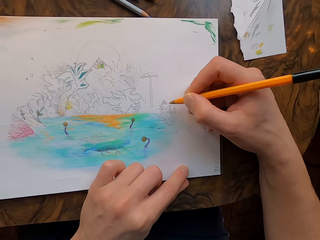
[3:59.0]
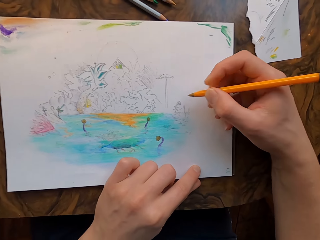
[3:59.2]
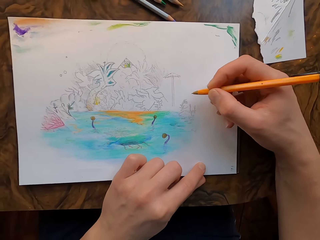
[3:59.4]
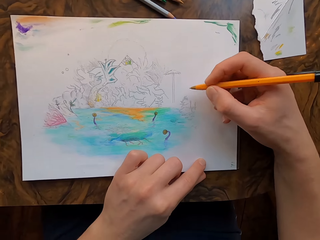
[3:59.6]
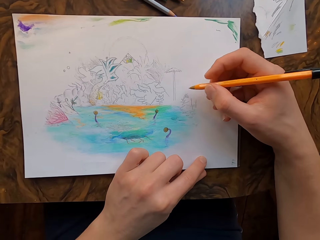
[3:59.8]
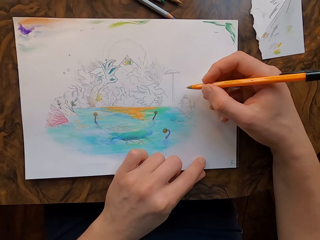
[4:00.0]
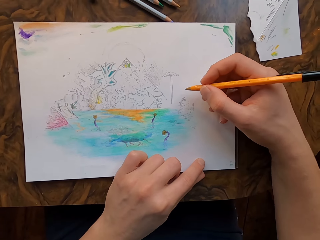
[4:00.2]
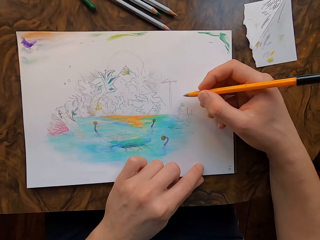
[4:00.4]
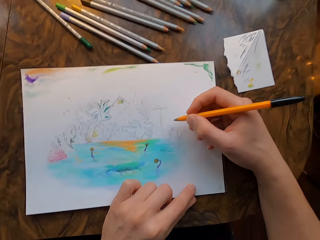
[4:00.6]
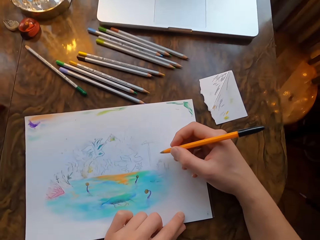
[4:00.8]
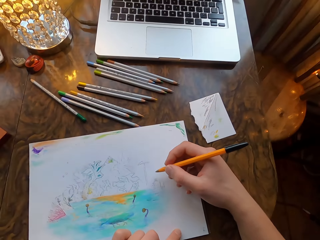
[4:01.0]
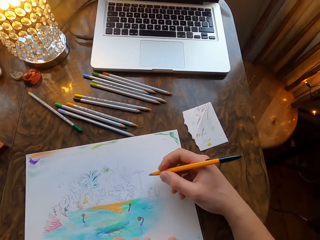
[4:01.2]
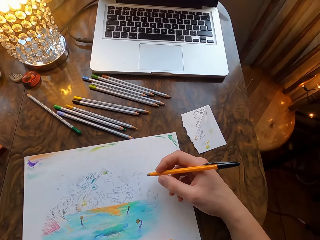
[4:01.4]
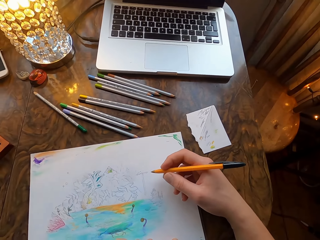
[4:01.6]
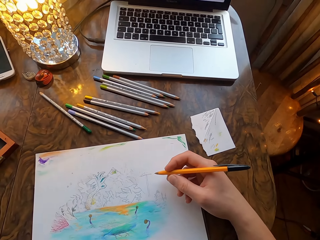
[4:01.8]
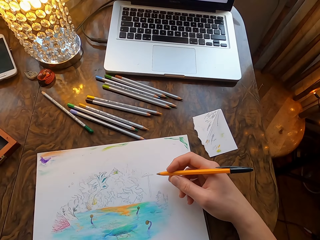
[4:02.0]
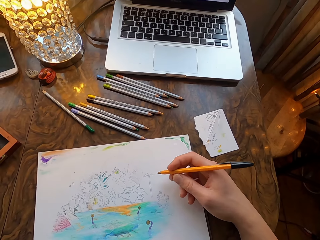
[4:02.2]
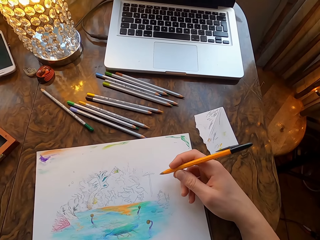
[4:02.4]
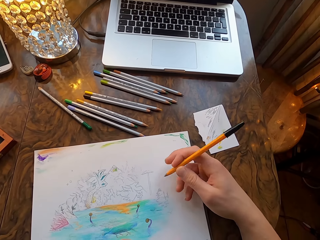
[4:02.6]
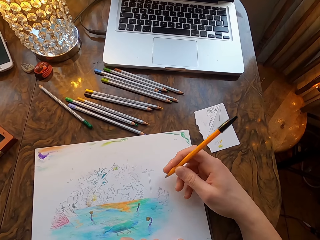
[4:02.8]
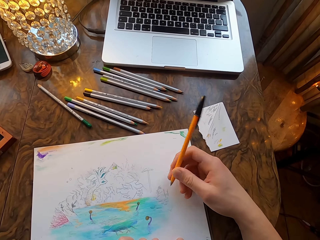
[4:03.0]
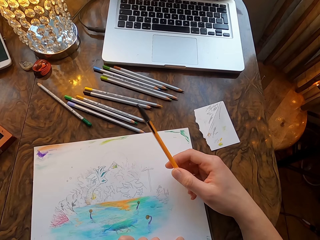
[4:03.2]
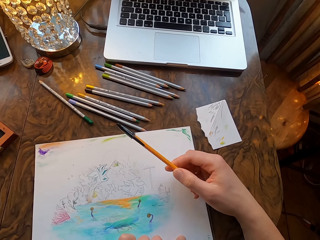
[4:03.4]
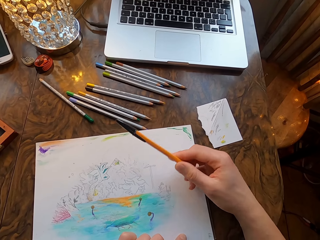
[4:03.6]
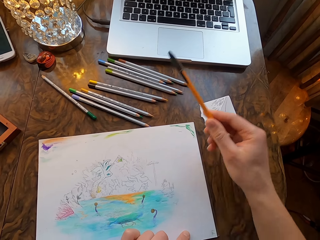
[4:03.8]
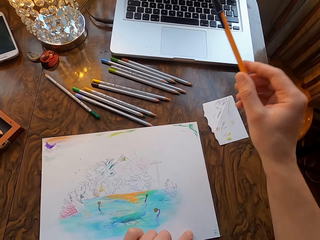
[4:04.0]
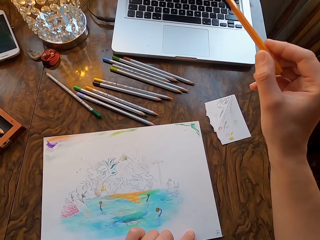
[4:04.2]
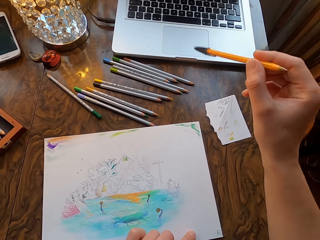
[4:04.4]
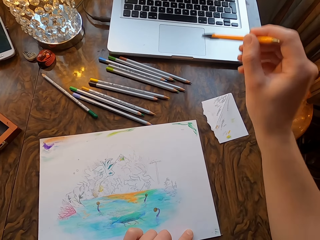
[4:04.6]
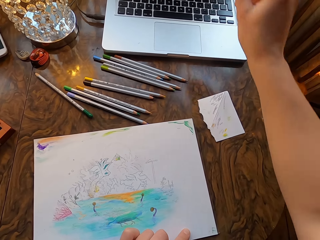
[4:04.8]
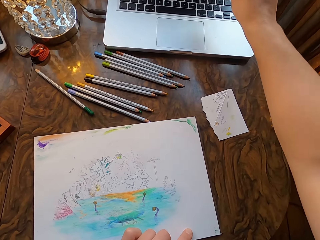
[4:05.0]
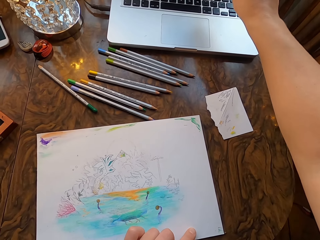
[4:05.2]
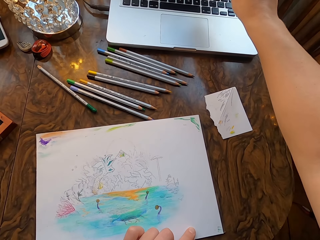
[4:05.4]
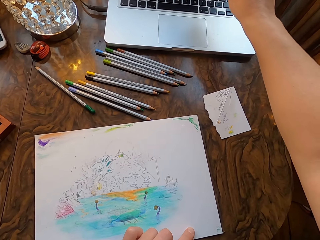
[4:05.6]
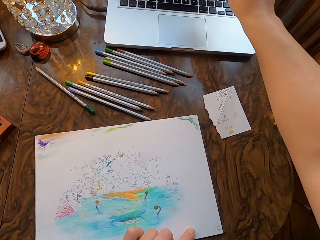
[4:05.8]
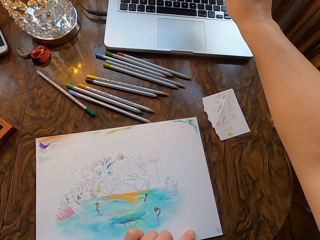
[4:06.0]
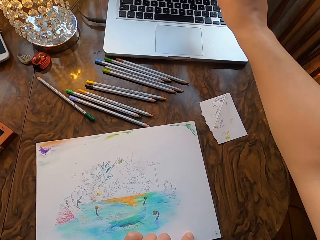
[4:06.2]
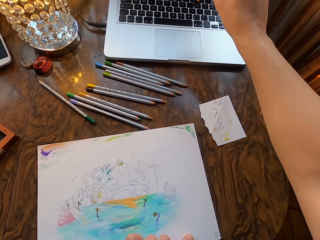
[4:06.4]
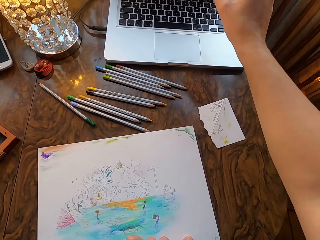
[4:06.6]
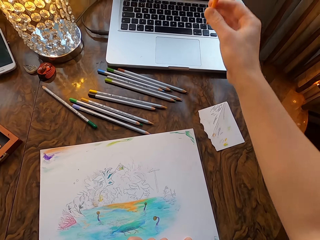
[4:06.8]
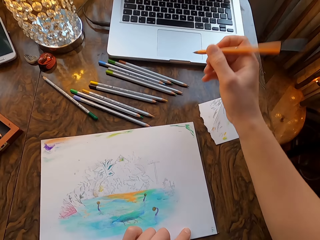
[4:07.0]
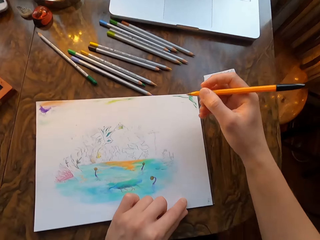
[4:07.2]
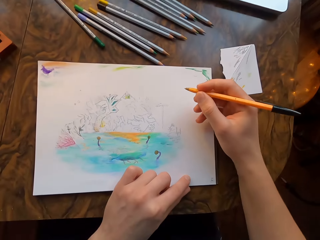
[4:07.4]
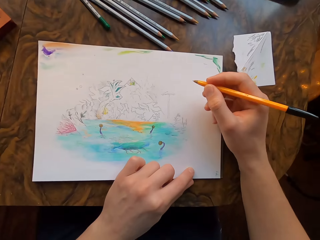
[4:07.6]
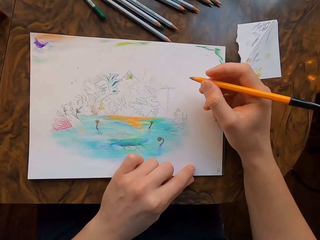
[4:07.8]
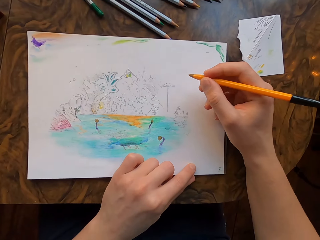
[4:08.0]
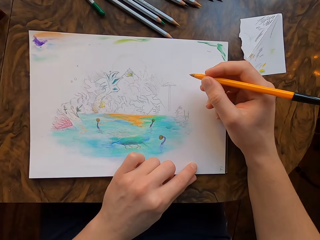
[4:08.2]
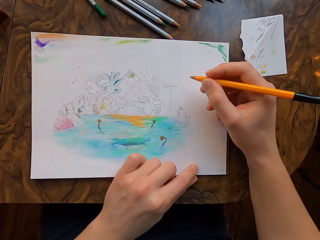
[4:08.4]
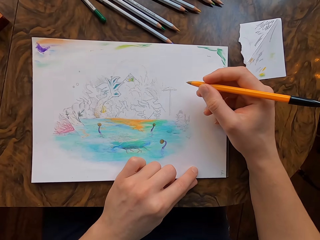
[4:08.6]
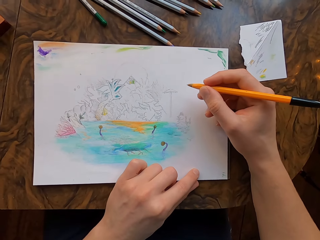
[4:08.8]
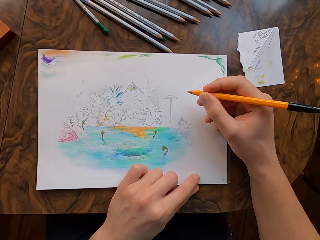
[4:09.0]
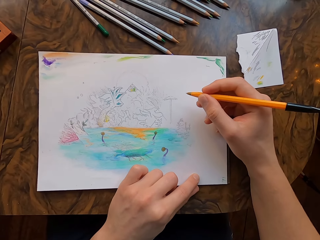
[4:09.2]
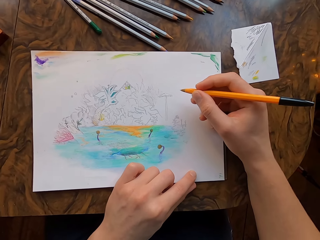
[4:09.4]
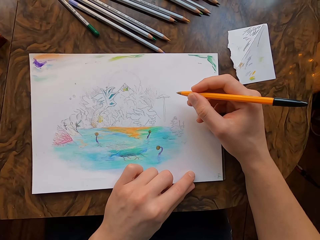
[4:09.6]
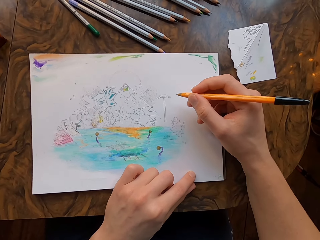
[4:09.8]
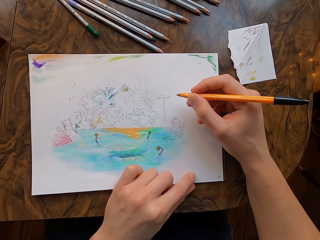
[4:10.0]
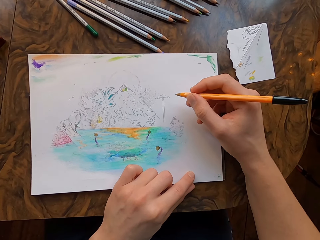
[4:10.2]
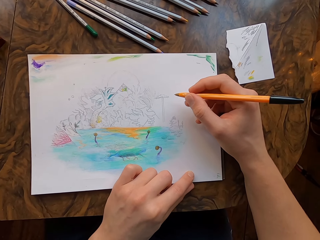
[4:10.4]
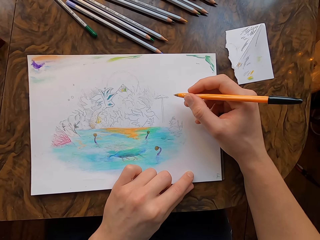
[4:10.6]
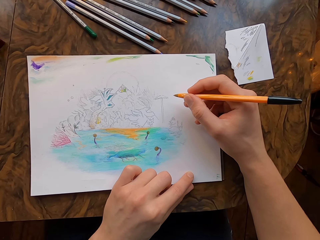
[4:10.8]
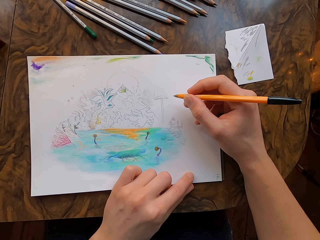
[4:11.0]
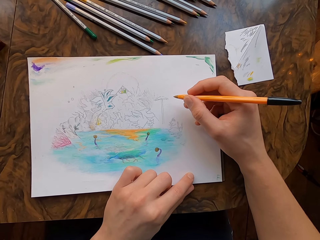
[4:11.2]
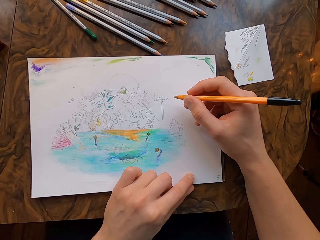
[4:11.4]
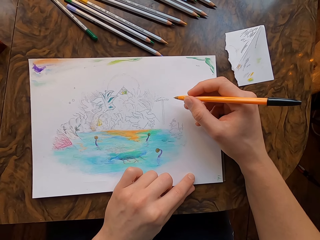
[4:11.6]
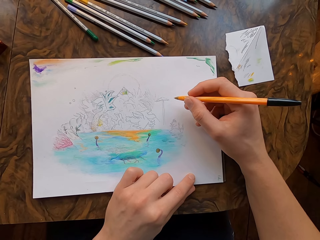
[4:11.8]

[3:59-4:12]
The camera wearer lifts the pen. He flips the pen. He lifts the pen. He moves the pen to the laptop. He looks at the laptop. He places his hand on the table. He looks at the drawing paper.

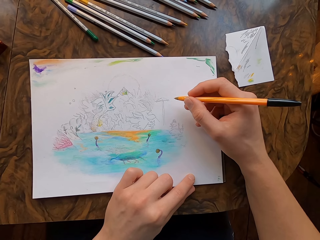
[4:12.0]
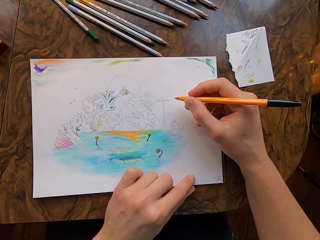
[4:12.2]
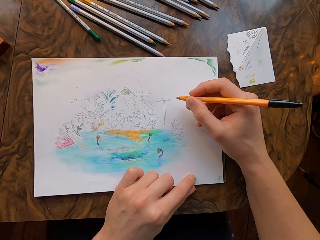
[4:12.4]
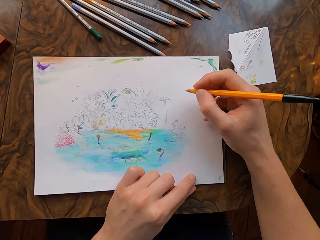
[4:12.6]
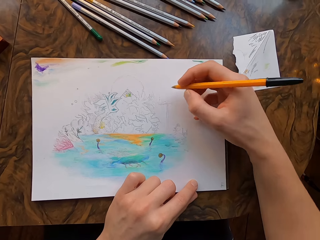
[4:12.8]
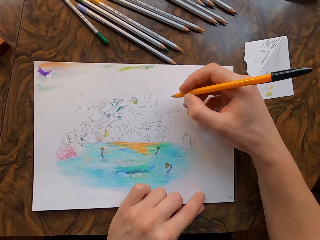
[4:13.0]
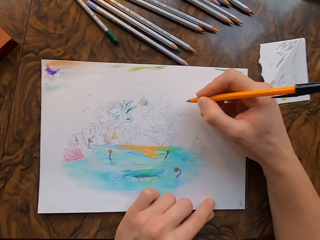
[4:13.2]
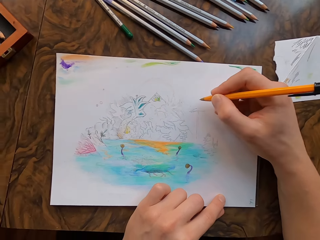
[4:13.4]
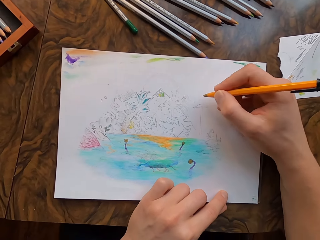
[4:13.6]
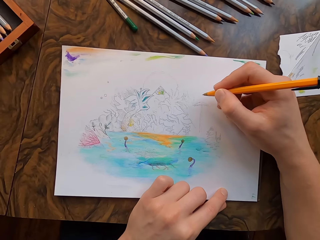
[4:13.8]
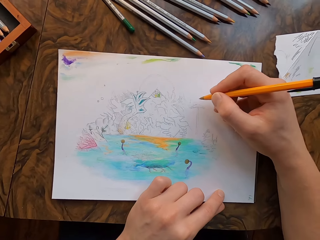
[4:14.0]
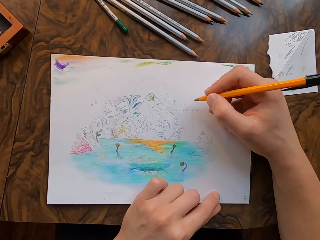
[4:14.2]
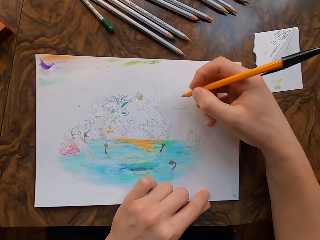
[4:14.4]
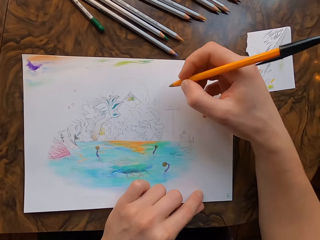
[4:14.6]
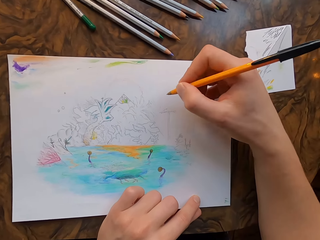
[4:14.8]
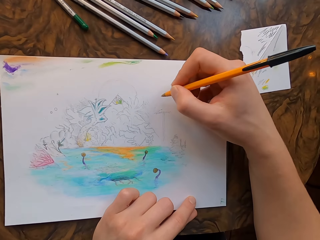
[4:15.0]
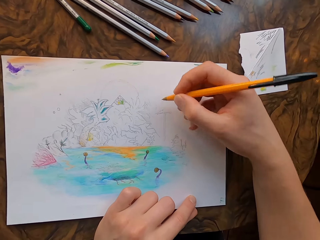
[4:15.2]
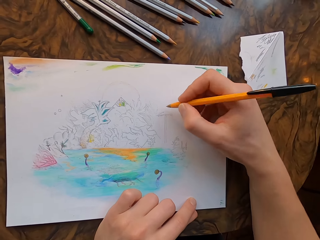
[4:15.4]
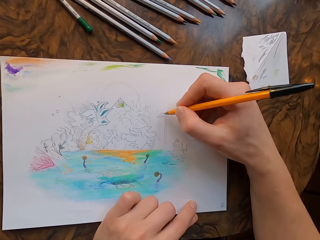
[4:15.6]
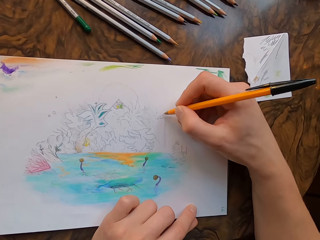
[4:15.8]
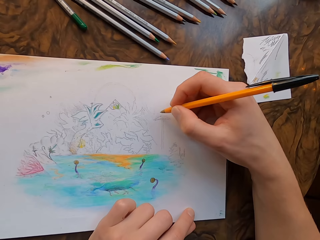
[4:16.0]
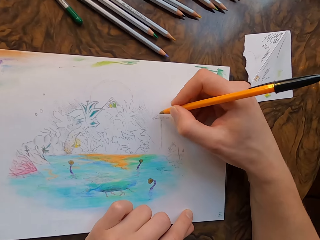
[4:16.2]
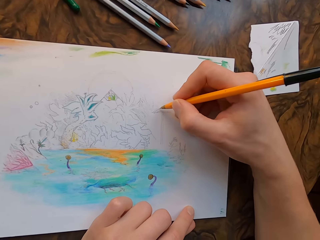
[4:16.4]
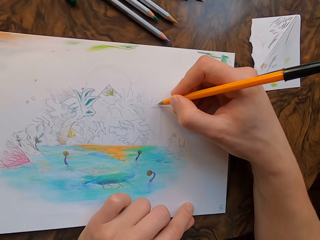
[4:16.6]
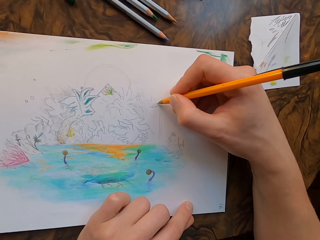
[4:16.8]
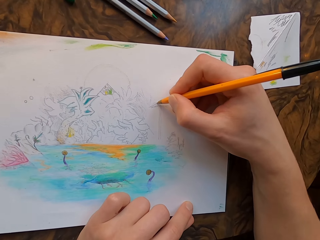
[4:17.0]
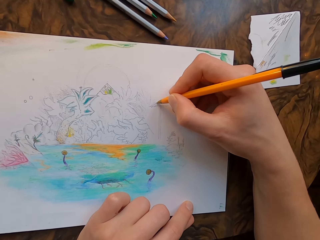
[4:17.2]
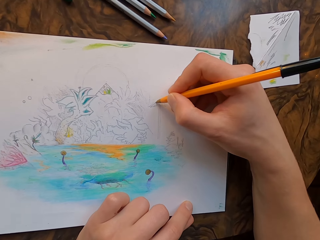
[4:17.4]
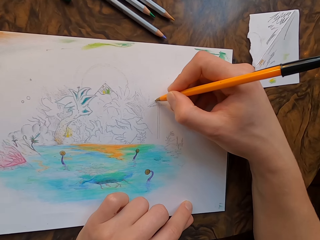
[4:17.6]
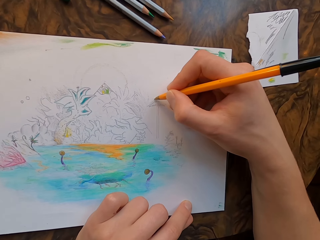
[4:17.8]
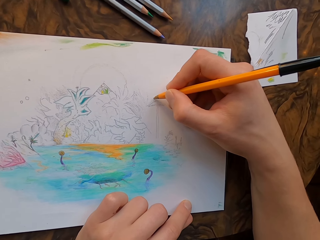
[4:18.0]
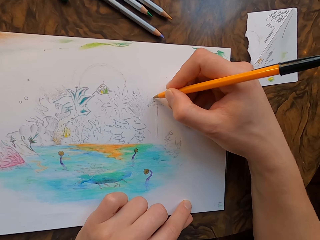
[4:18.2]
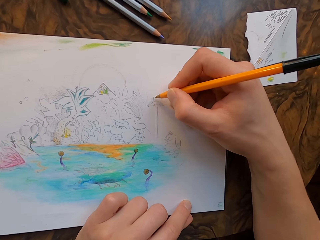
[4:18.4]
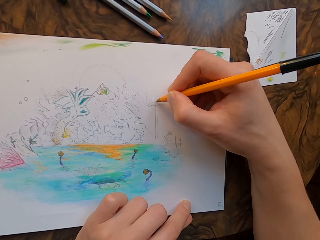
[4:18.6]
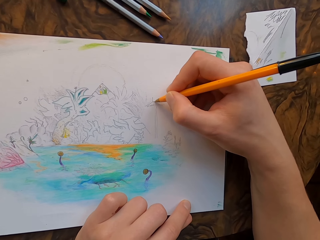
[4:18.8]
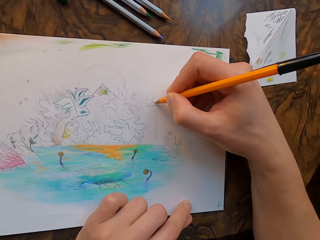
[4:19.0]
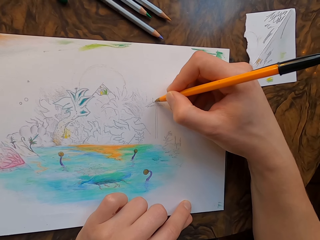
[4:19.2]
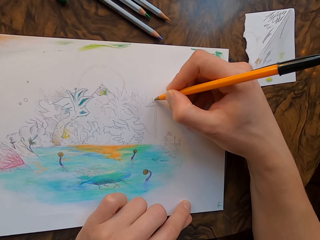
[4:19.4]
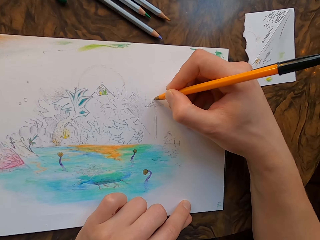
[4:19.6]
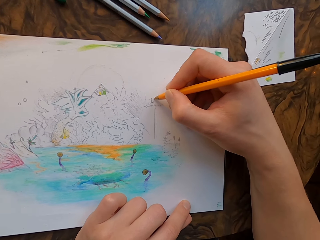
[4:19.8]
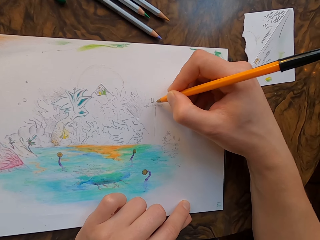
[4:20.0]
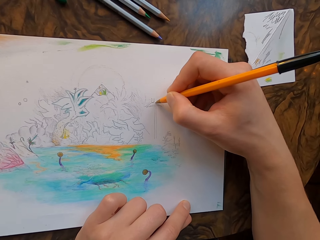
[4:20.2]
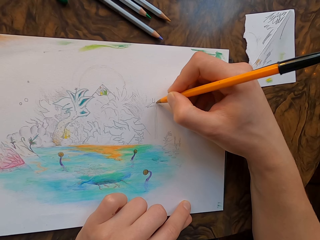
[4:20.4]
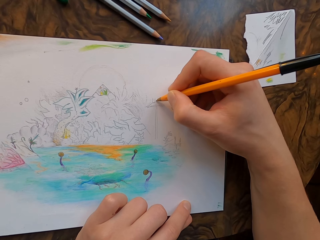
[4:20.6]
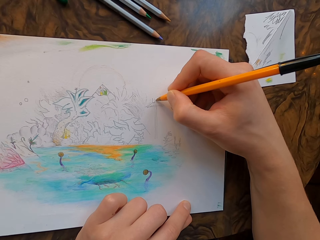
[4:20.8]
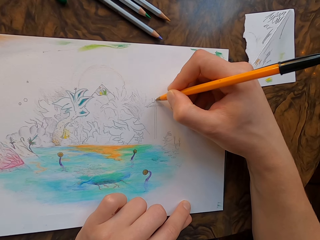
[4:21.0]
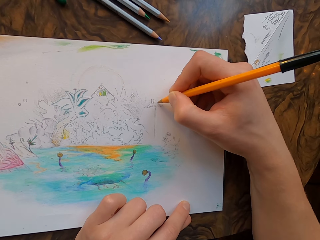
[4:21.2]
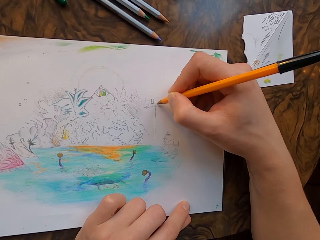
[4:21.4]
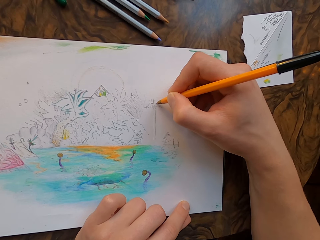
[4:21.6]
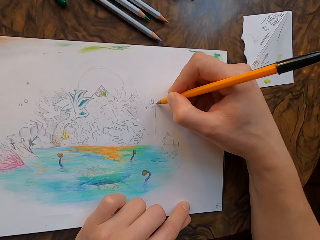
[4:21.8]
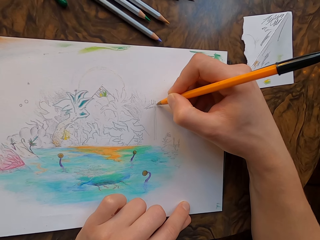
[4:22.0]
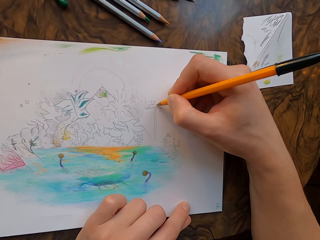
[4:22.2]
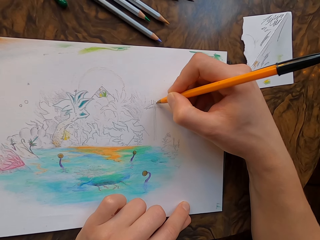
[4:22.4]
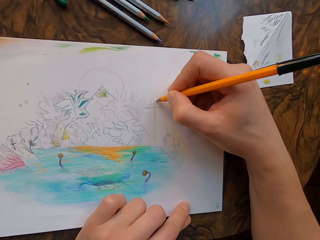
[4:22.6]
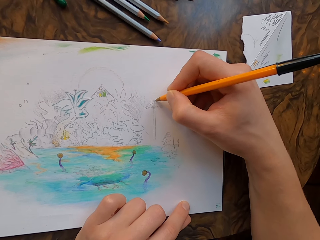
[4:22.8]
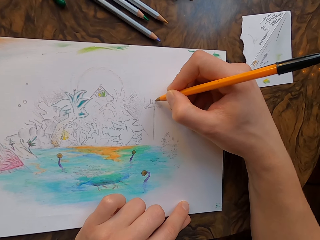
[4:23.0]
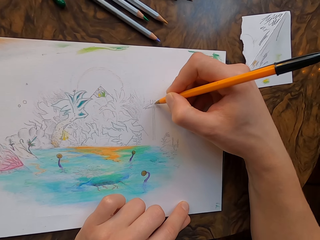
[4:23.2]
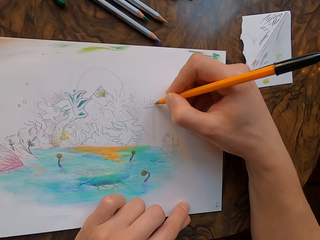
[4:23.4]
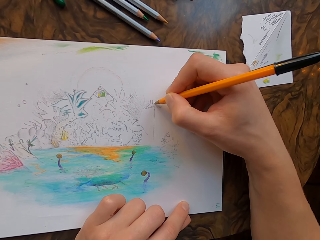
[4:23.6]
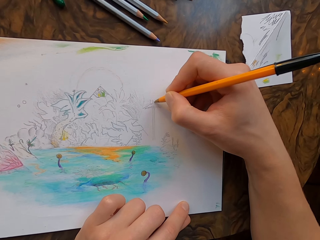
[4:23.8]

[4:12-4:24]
The camera wearer moves his right hand. He draws on the drawing paper with the drawing pen in his hand.
